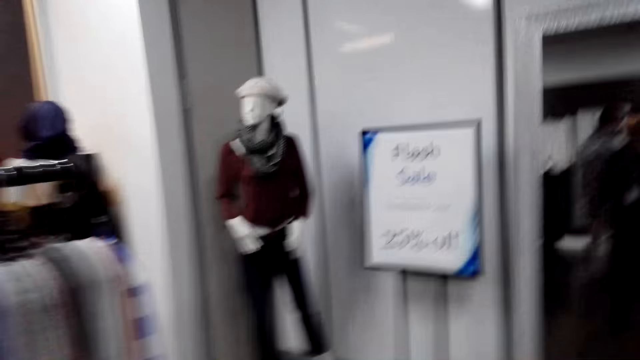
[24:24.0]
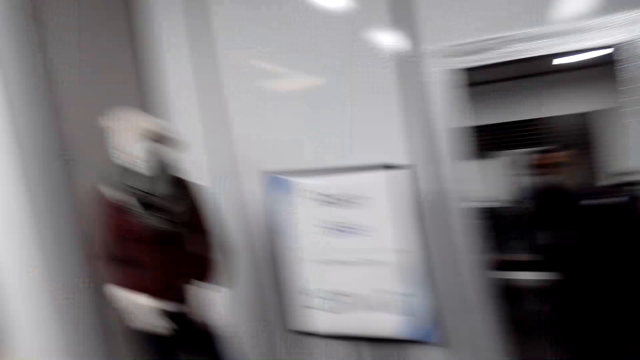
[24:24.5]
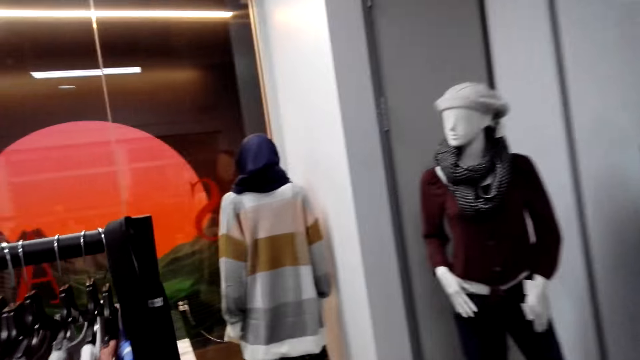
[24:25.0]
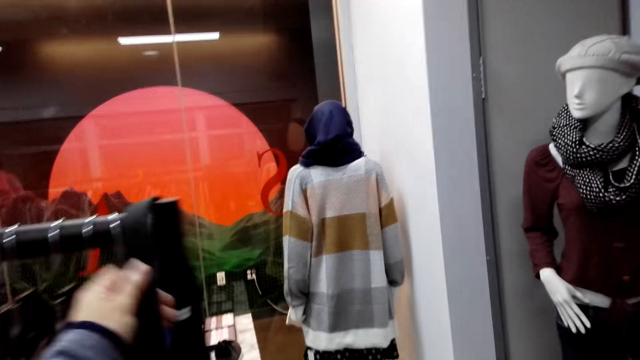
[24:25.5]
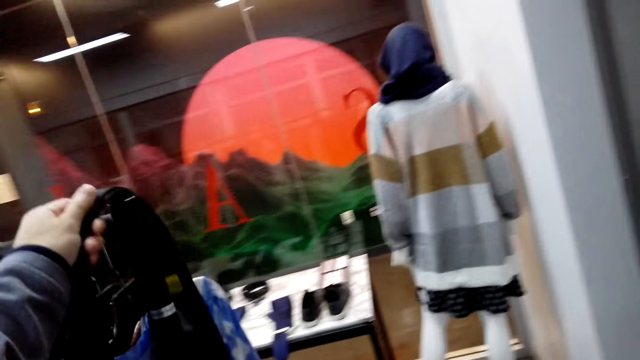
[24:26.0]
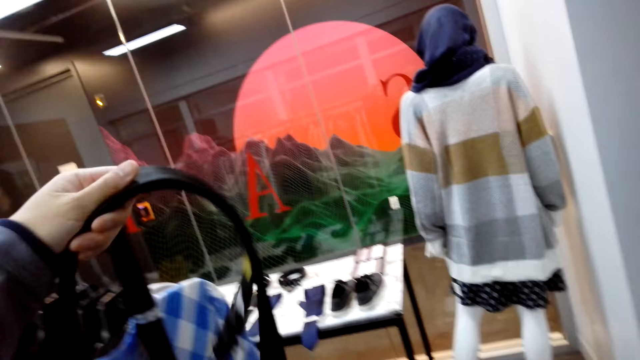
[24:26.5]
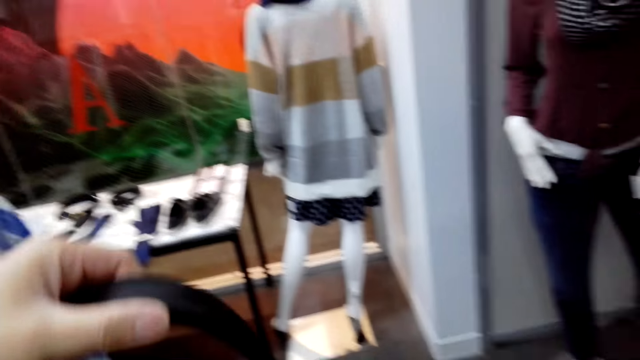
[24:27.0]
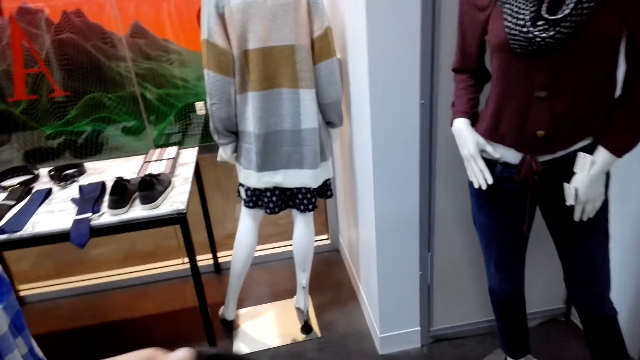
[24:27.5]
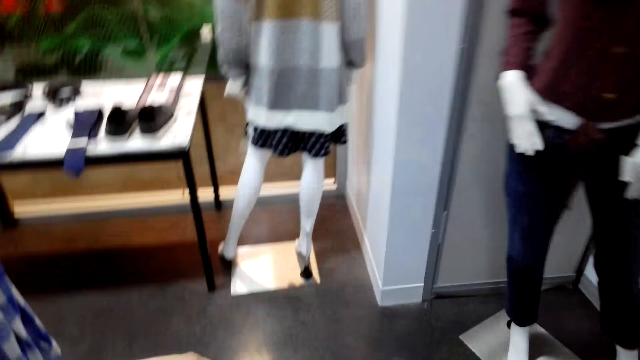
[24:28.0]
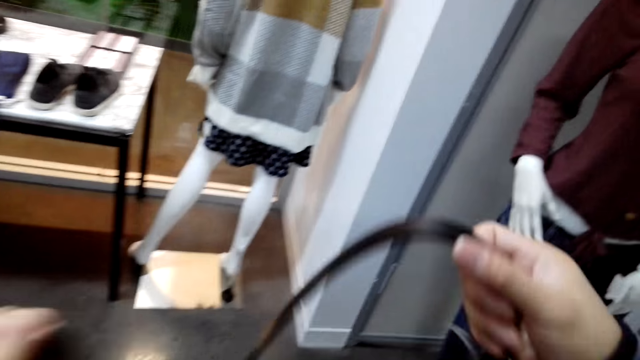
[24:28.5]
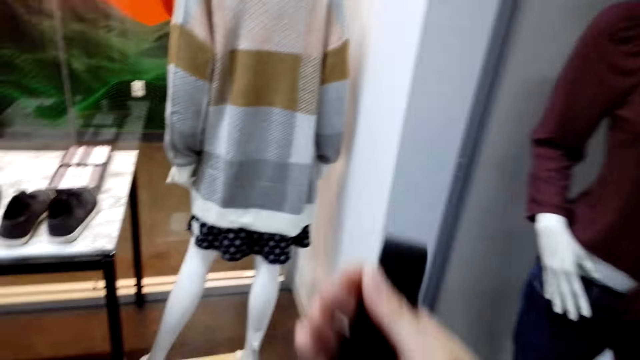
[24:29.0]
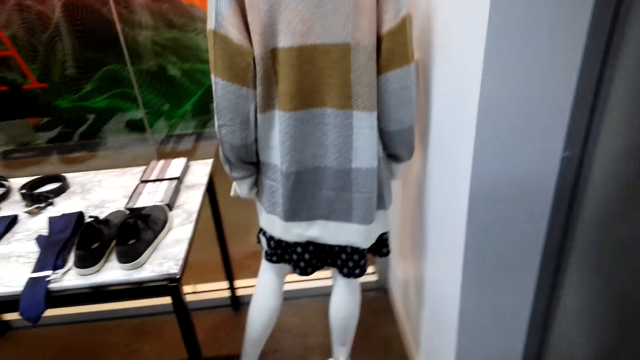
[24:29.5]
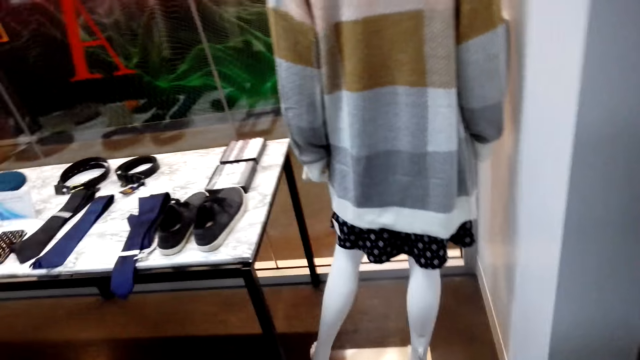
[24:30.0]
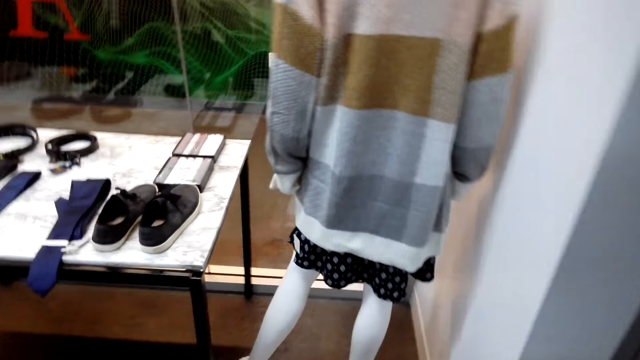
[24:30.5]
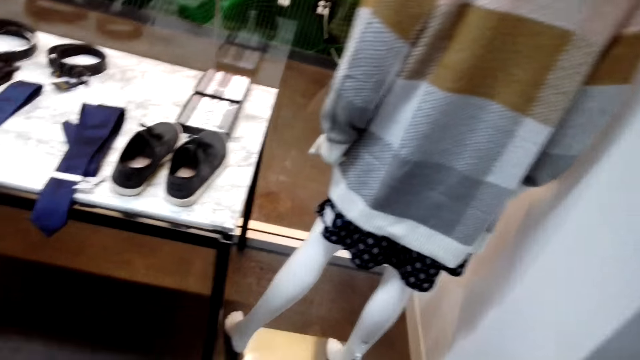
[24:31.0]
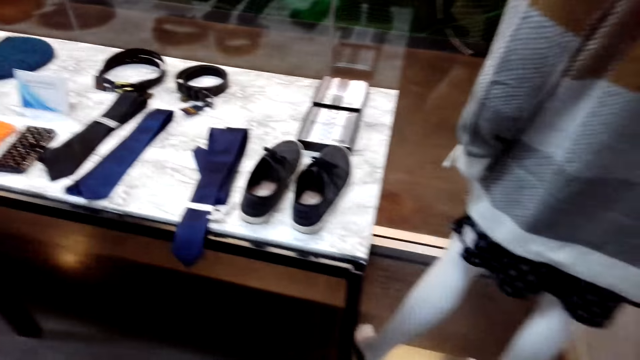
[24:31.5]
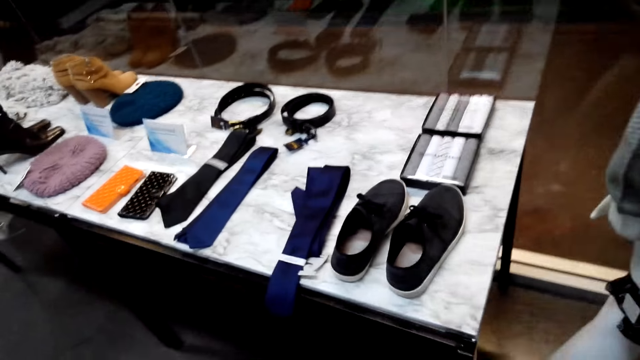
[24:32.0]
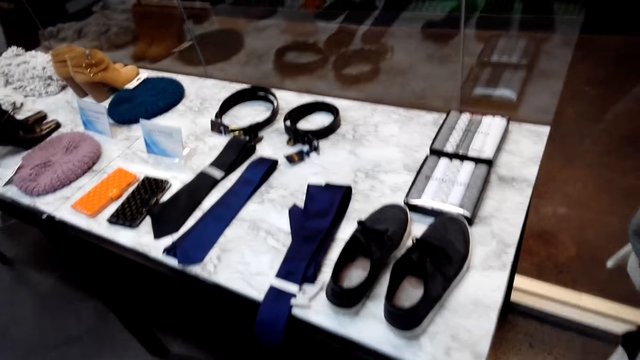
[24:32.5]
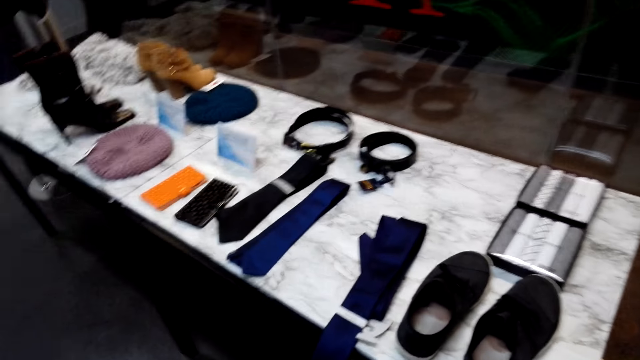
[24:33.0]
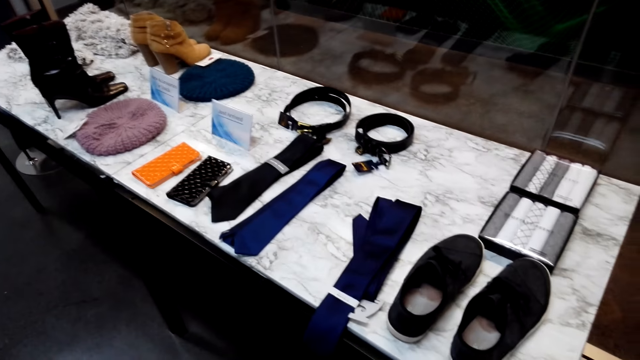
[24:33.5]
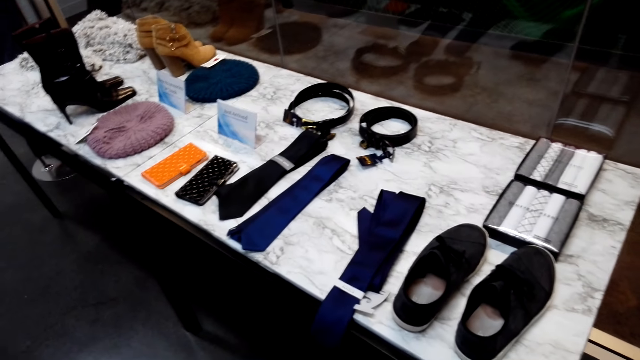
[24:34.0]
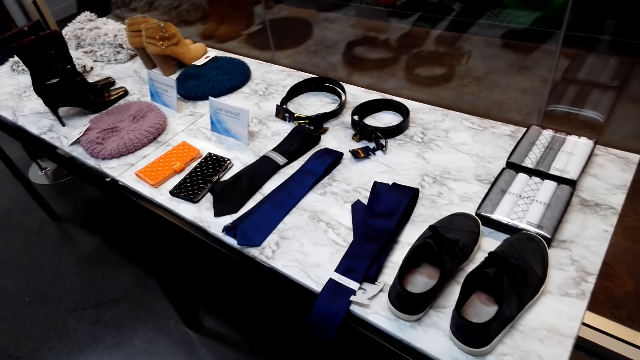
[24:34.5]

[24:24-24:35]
The camera wearer picks the belt on the hanging rod. They fold the belt in a circular way.

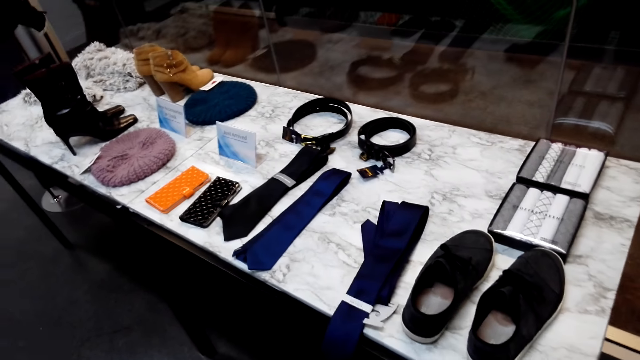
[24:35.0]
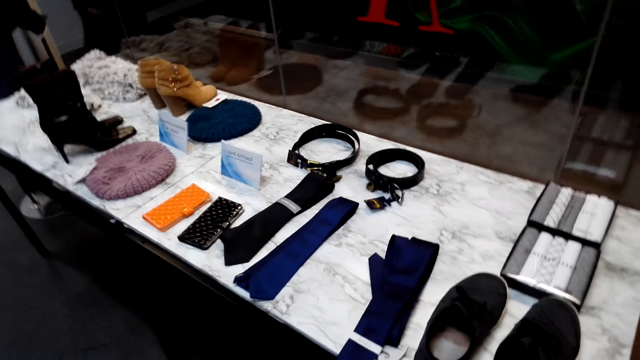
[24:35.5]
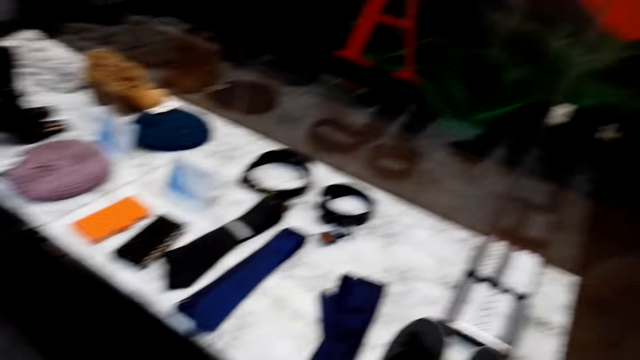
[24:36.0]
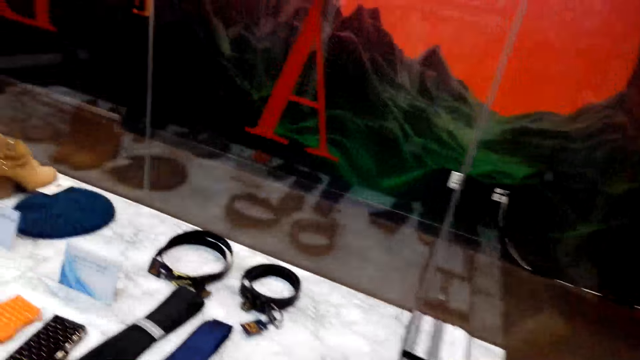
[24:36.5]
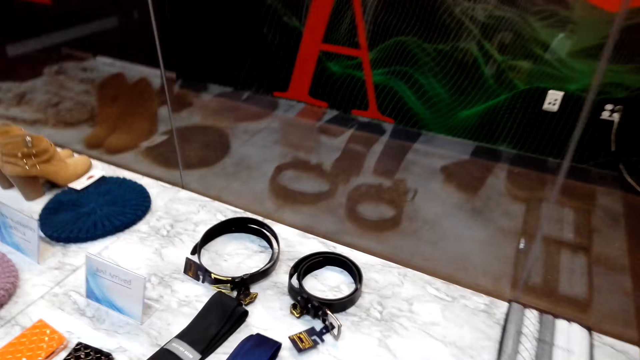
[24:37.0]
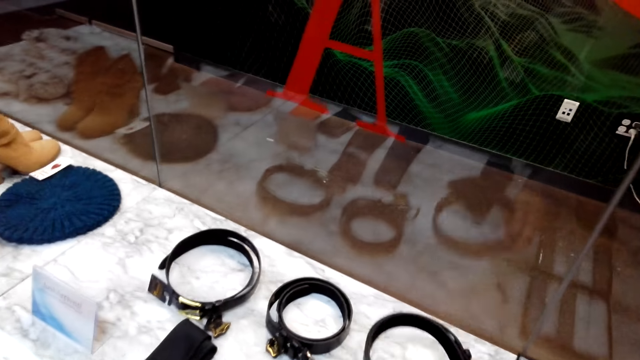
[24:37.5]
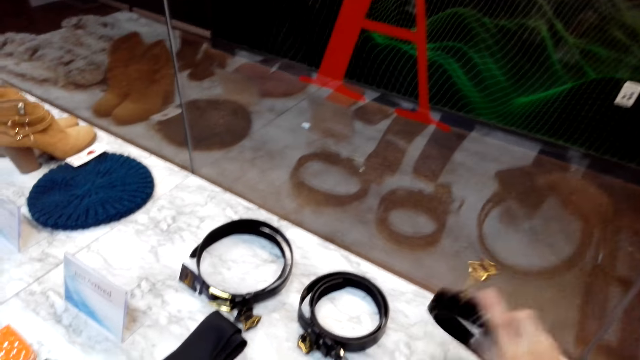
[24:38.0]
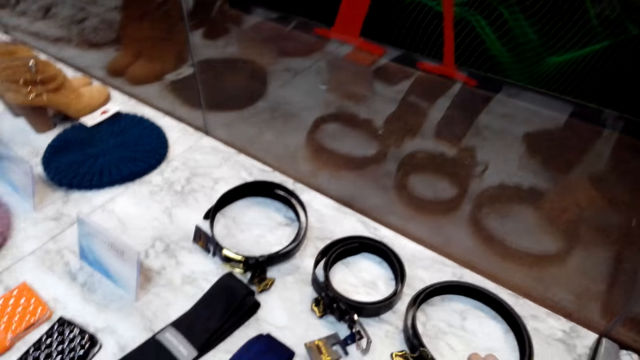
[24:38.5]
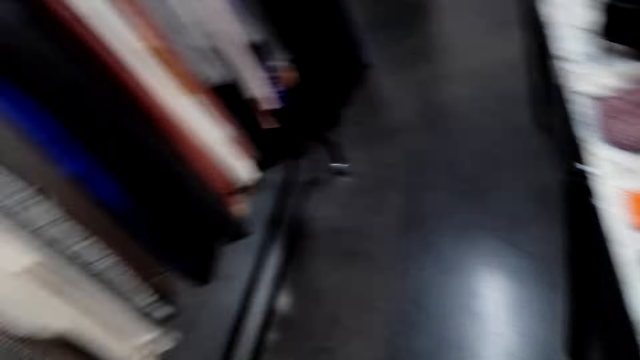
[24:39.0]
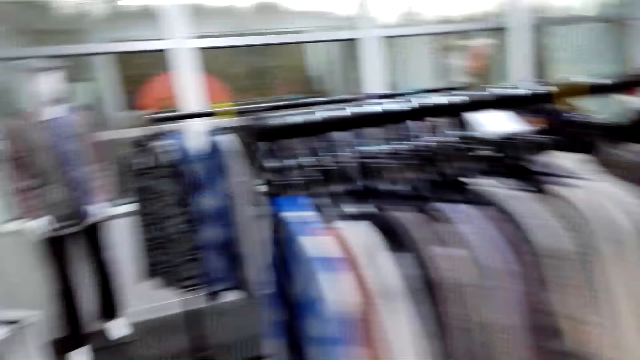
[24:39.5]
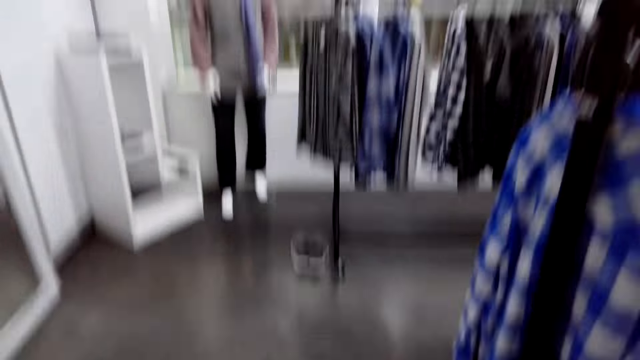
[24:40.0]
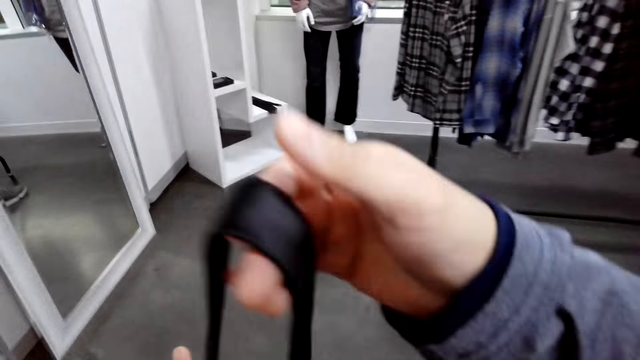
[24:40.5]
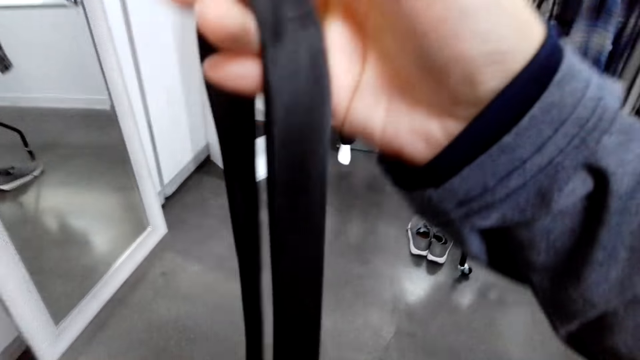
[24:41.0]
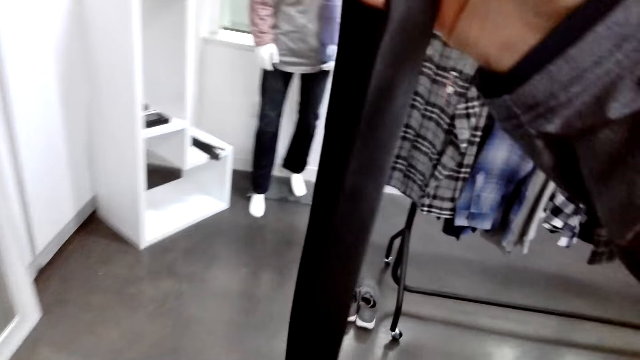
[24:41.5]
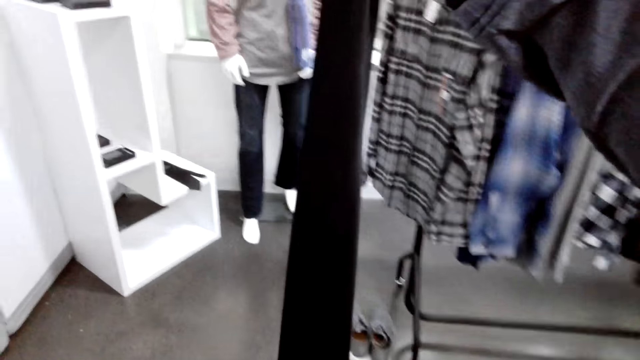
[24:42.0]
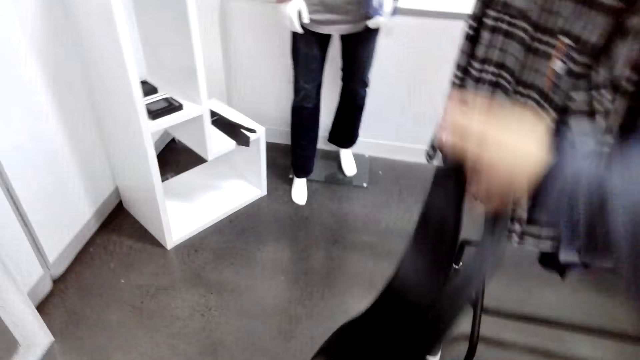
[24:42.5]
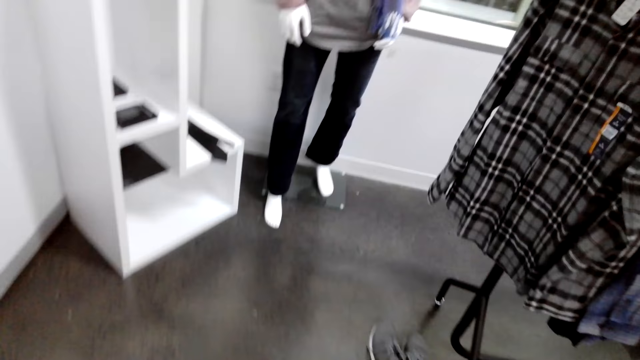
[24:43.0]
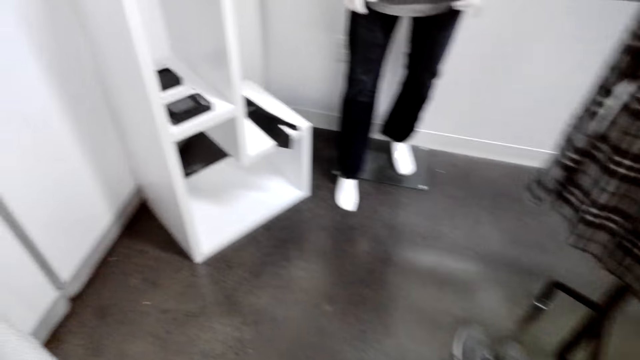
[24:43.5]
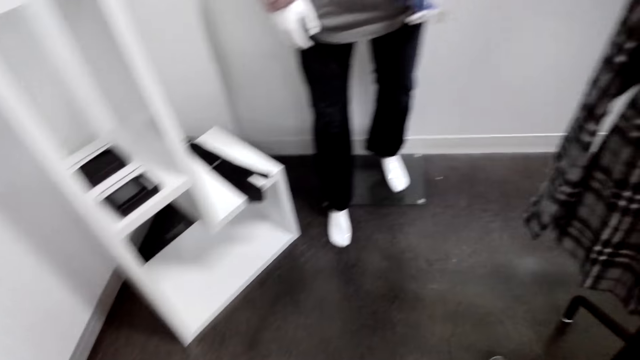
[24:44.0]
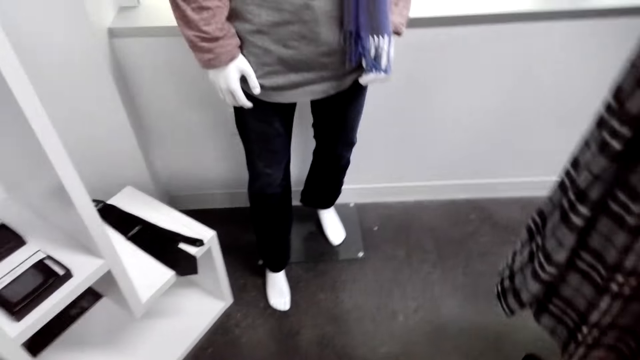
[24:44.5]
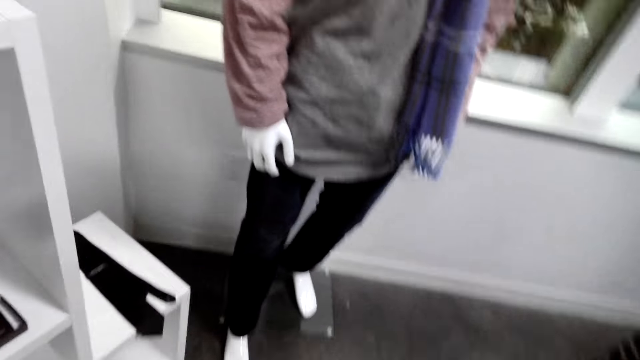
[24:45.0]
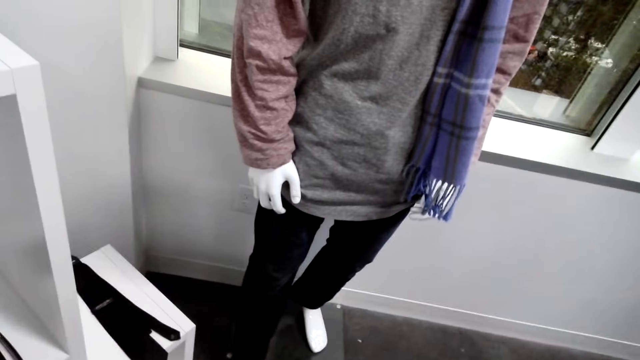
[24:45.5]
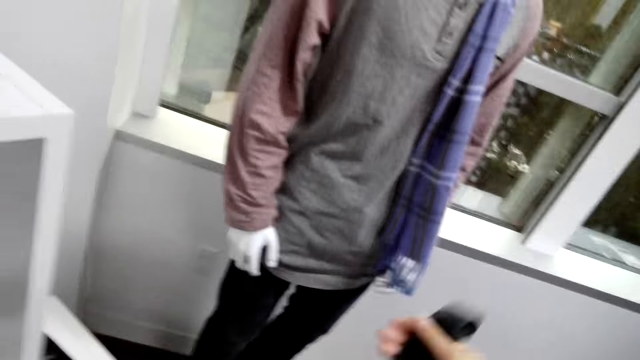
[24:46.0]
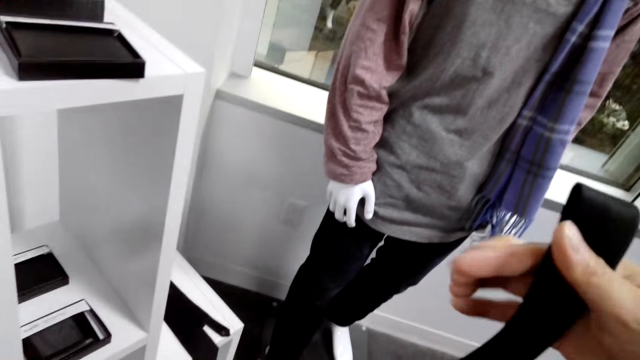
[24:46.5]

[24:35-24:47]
The camera wearer places the belt on the table. They fold another belt in a circular way.
